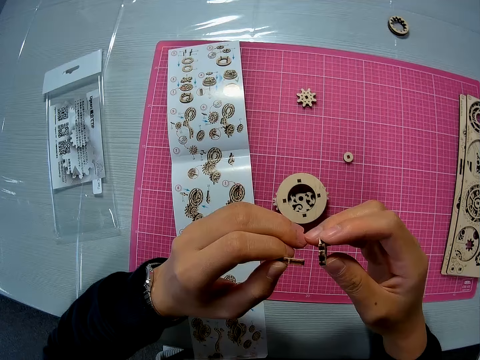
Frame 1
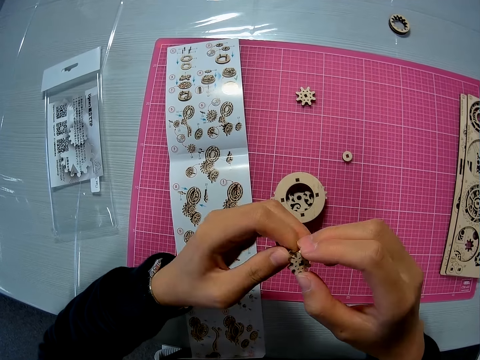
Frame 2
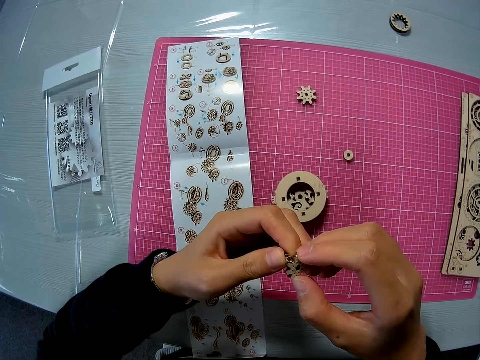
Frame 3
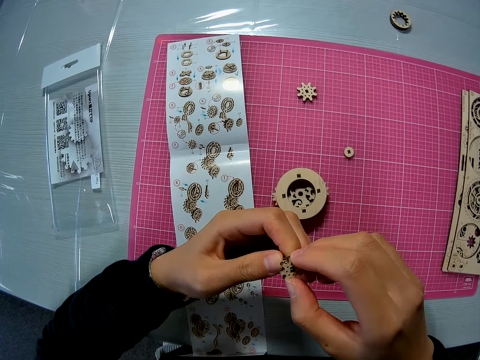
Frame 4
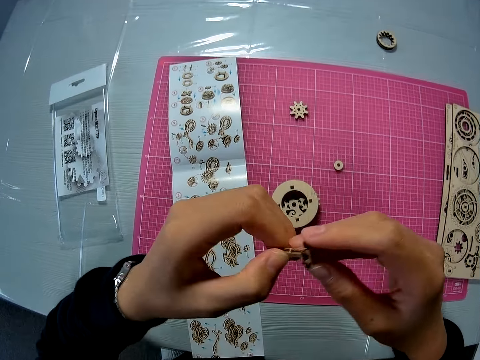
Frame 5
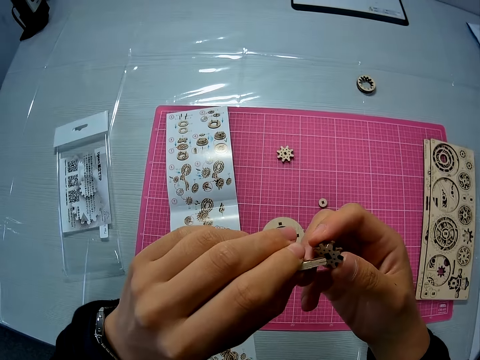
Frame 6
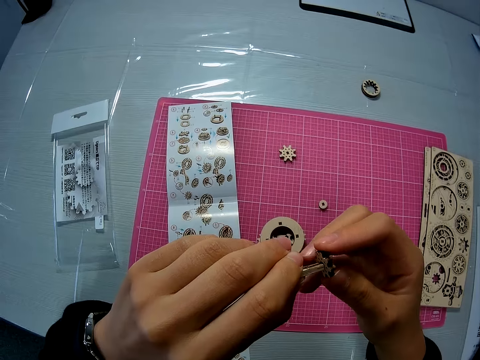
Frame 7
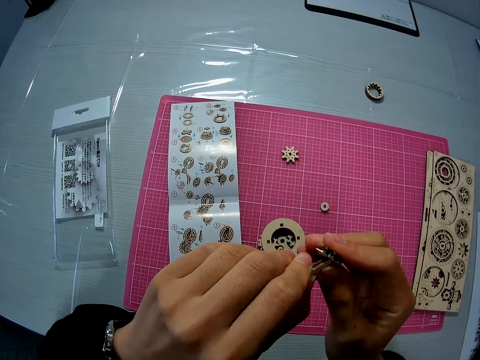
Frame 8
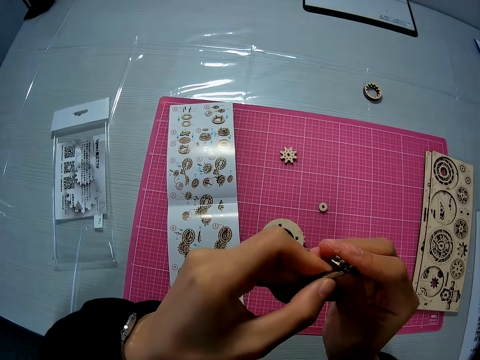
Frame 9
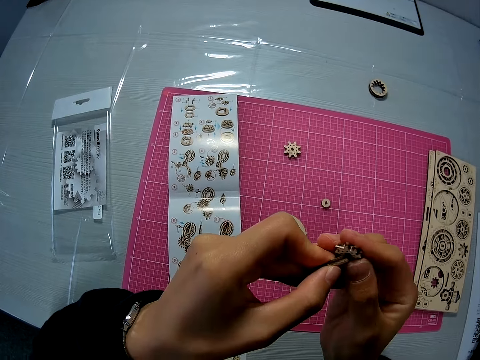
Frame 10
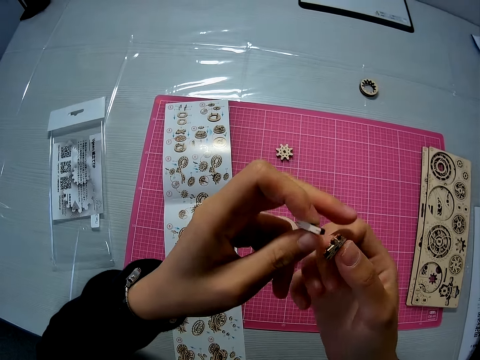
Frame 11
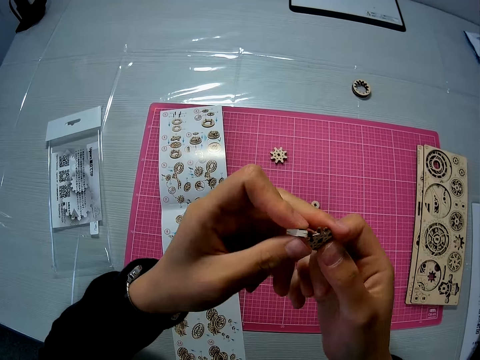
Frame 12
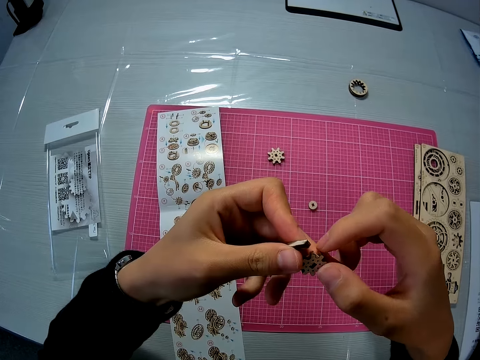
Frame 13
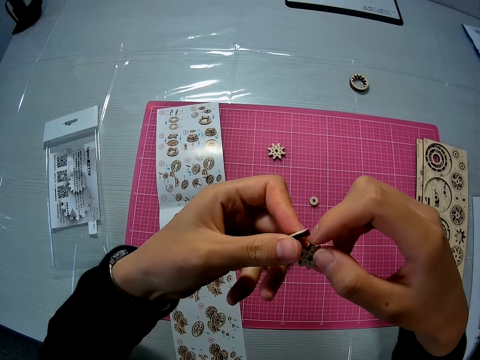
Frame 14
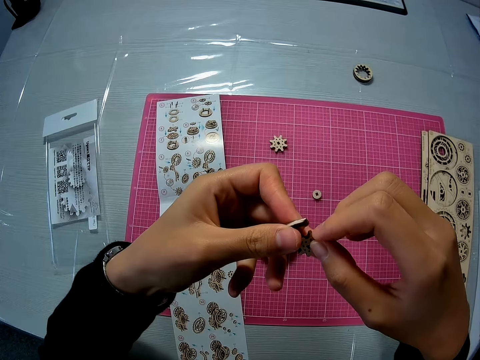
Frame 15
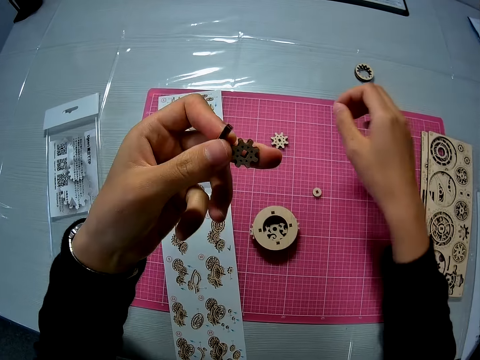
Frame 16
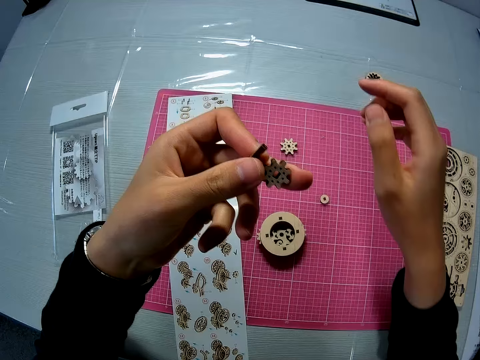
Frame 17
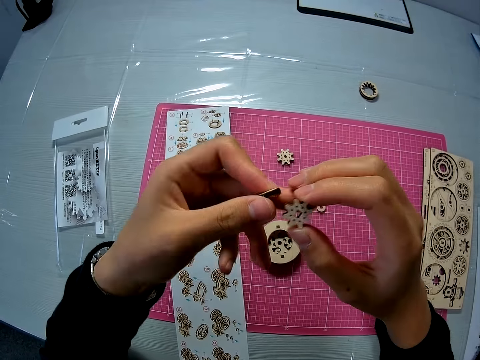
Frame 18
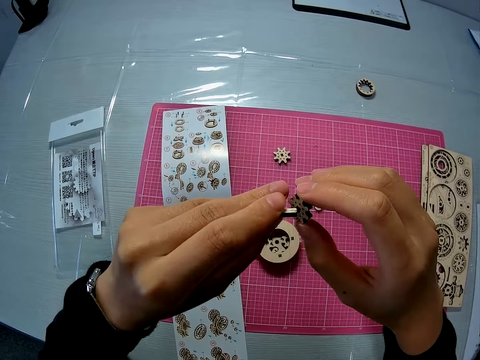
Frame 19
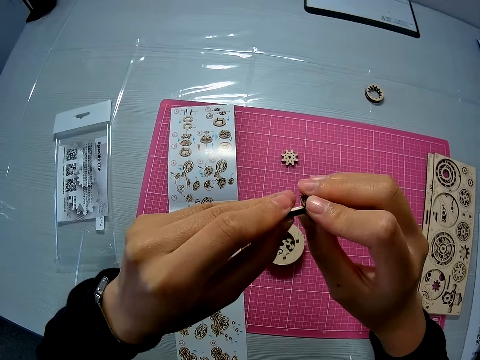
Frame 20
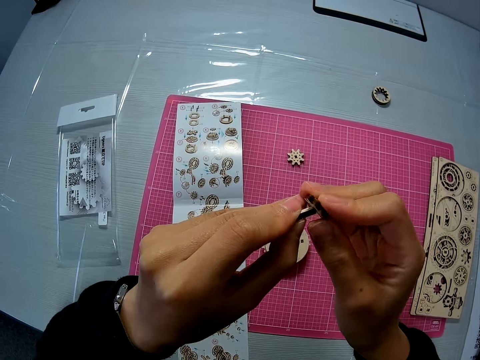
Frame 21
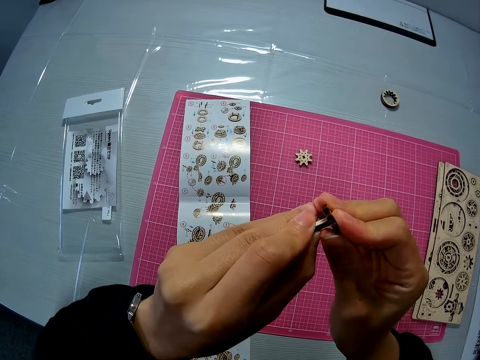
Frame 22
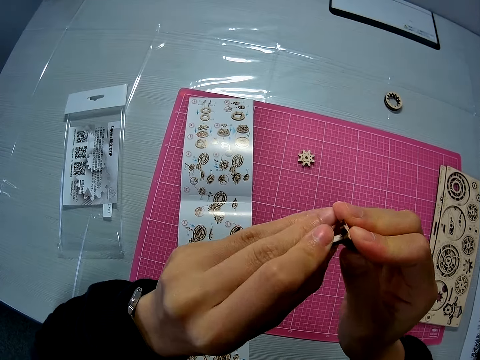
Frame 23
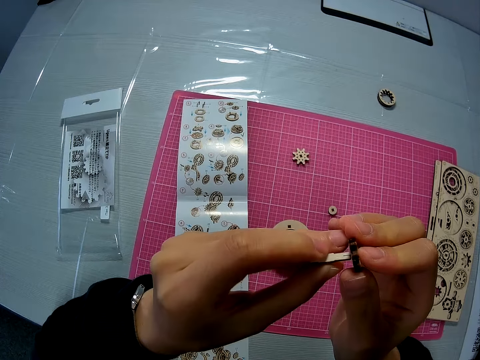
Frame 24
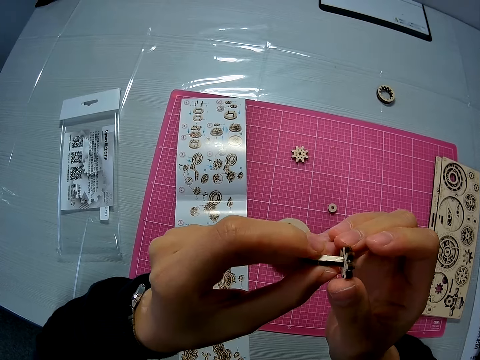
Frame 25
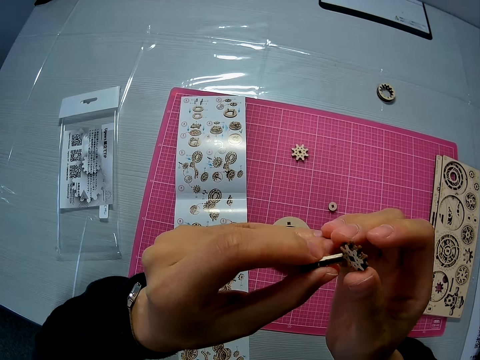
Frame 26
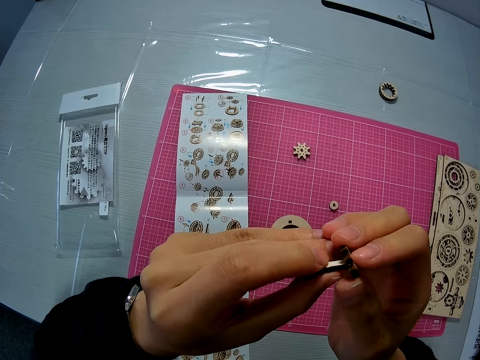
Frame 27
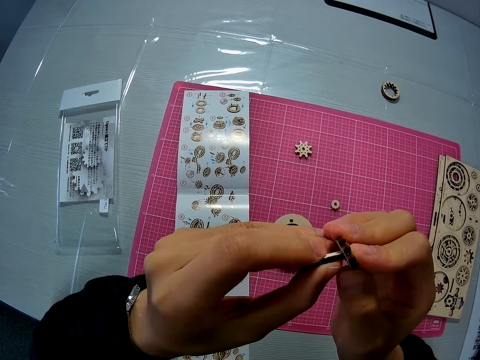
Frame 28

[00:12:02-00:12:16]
The camera wearer fits together the model pieces. She holds the model piece with the other hand. She removes a part or loose model of the puzzle piece with her right hand. She puts the loose model on the table. She tries attaching the puzzle piece to the other puzzle piece in her hand. She holds the model piece with the other hand.

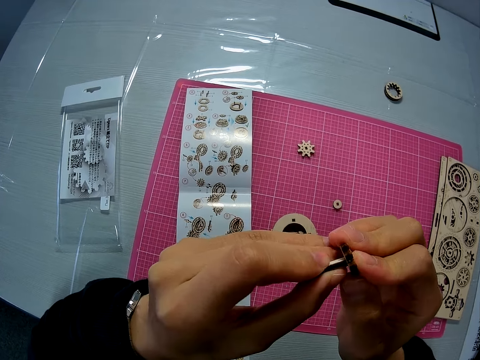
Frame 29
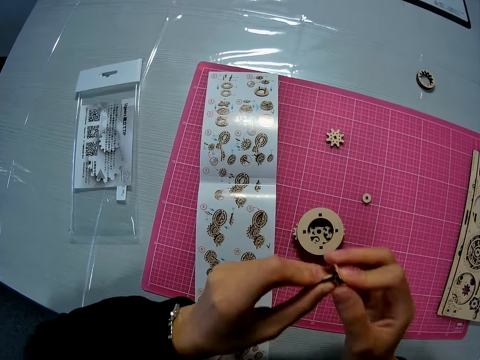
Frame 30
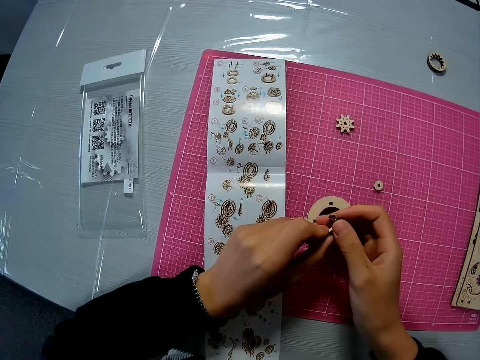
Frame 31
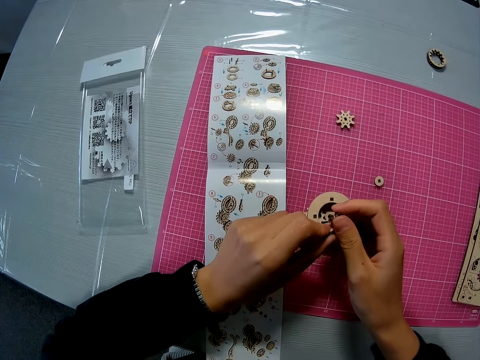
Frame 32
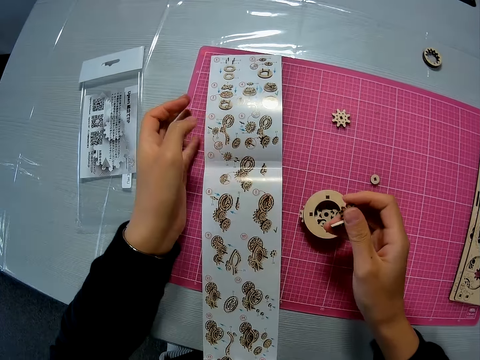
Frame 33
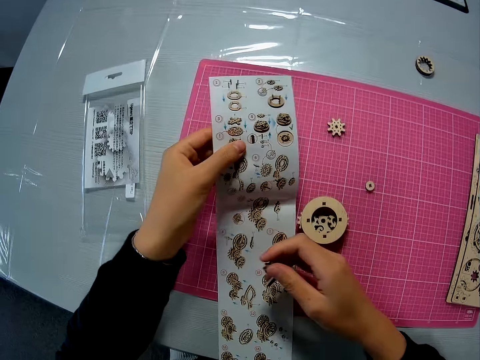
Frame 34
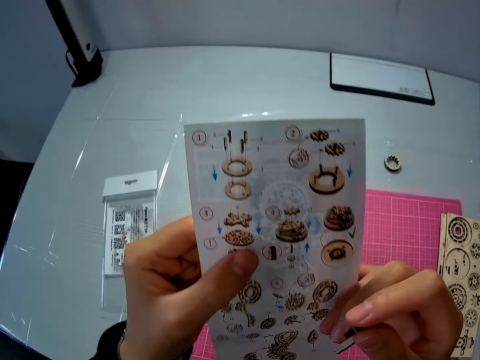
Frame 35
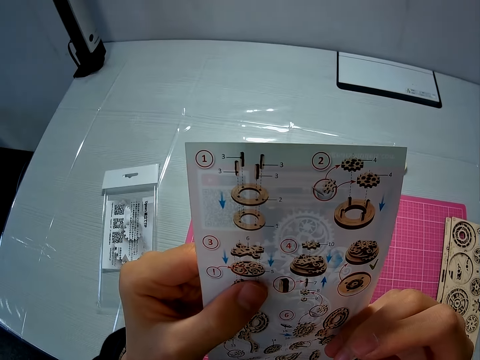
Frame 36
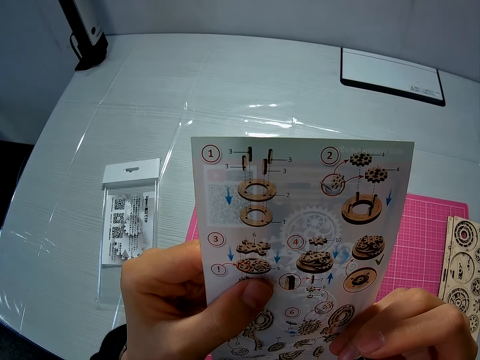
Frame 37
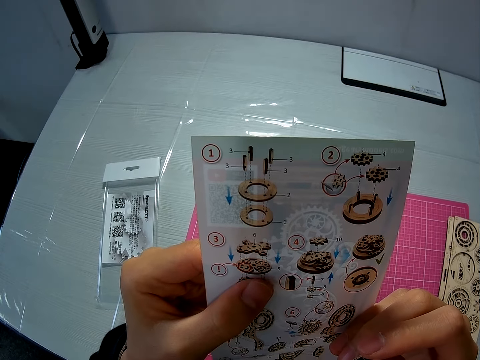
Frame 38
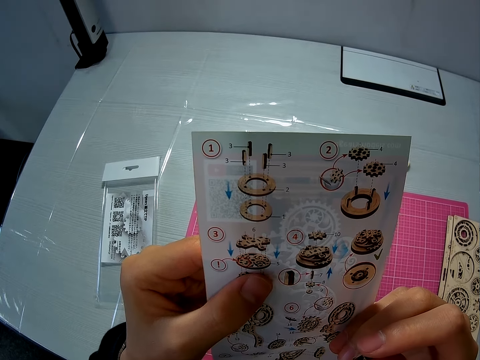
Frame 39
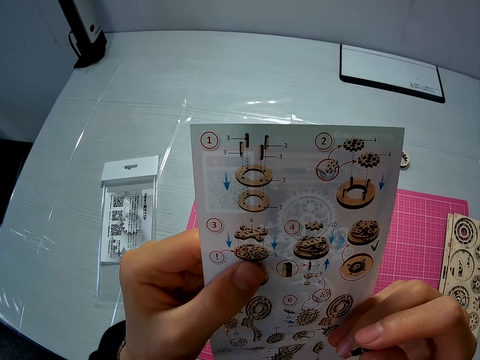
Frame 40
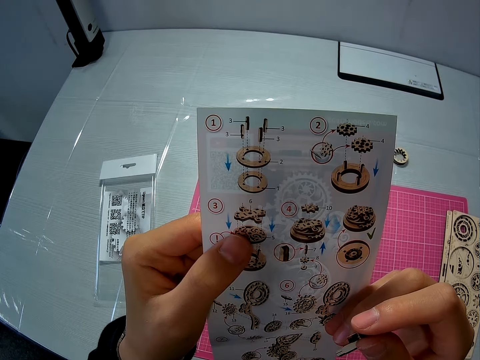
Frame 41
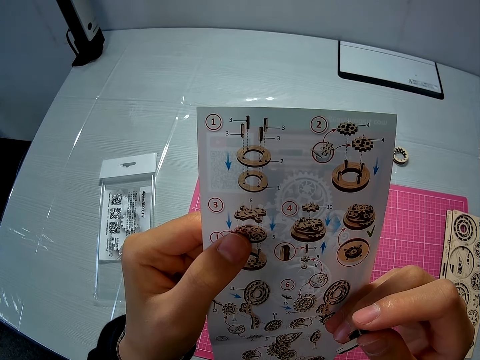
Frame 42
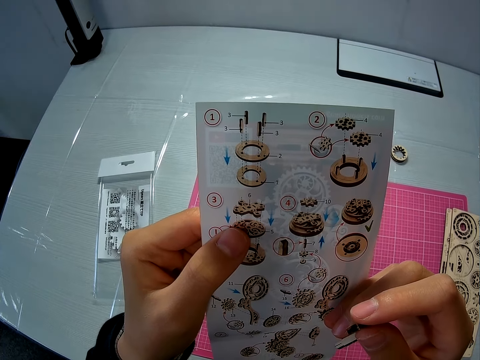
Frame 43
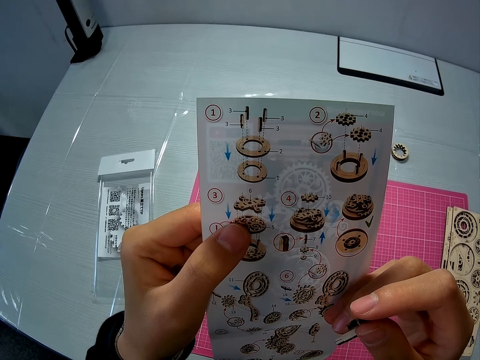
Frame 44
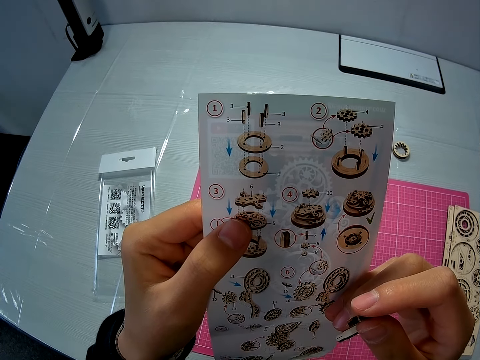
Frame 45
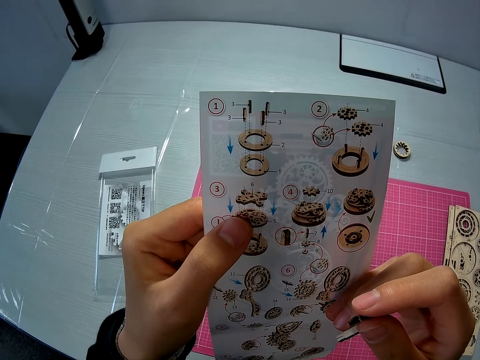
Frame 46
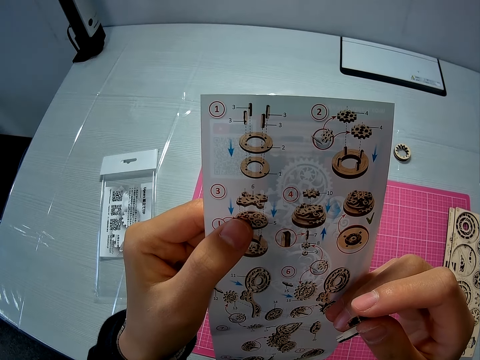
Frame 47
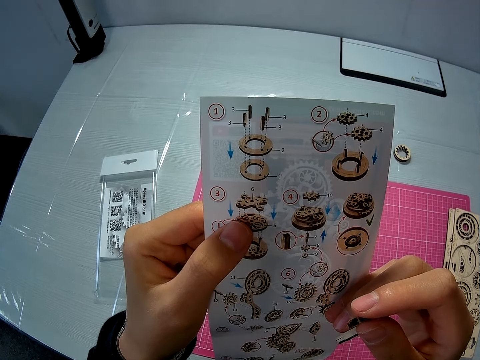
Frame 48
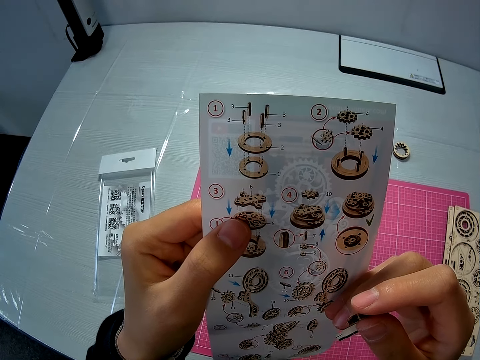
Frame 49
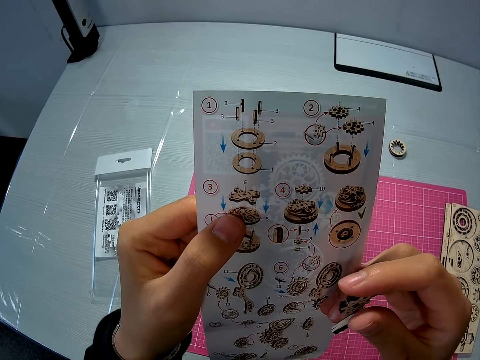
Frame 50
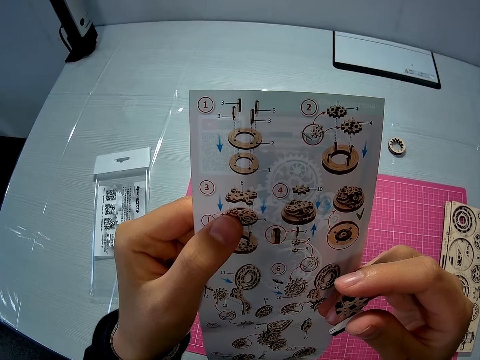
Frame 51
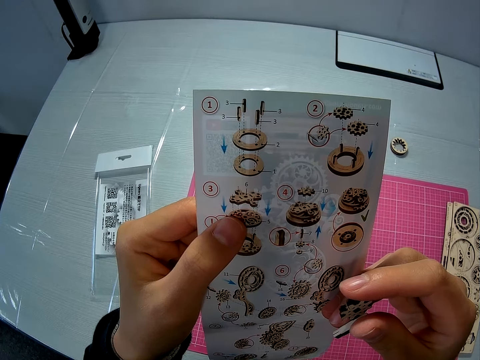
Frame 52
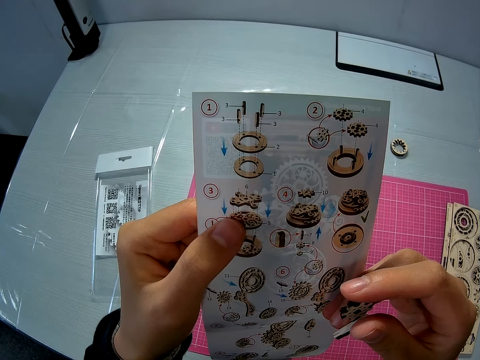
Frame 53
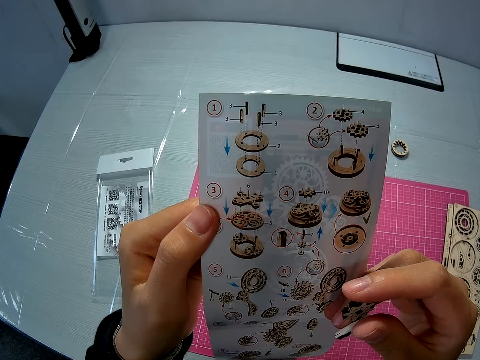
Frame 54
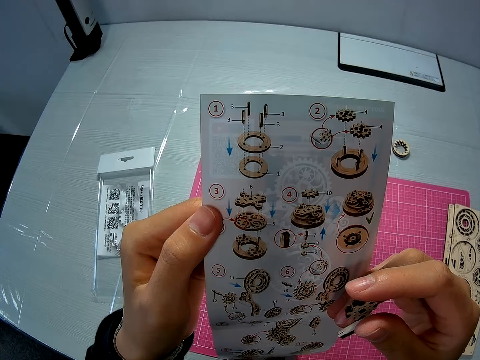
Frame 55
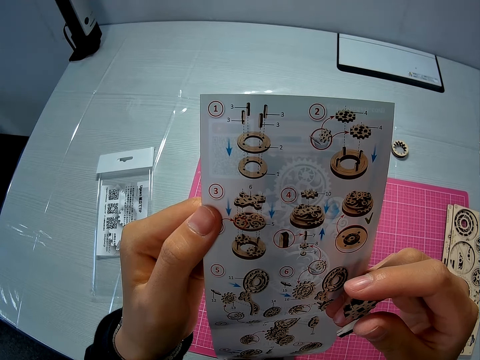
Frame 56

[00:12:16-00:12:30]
The camera wearer holds the model pieces with one hand. They raise the instruction manual or paper. They hold the paper. They hold the paper with both hands and look at the paper.
